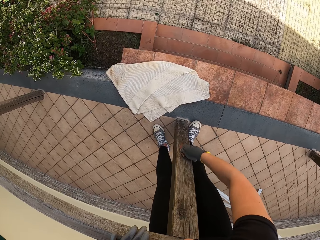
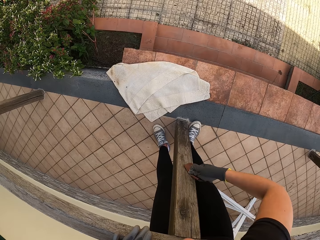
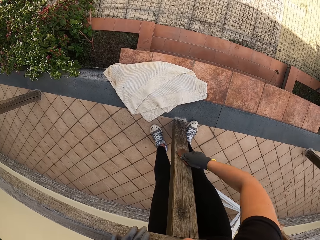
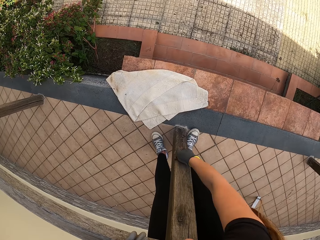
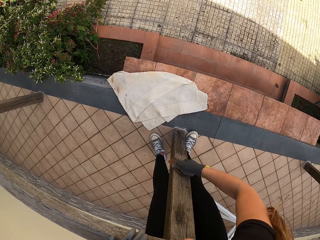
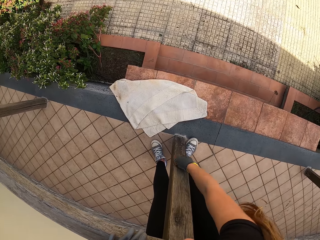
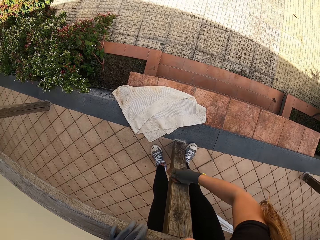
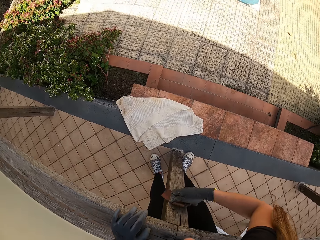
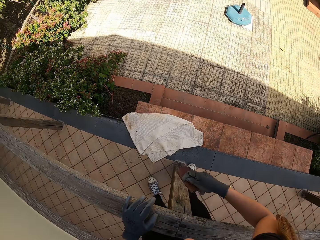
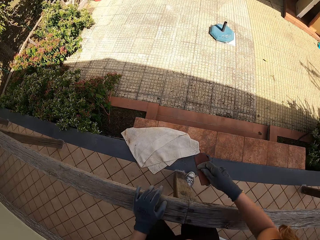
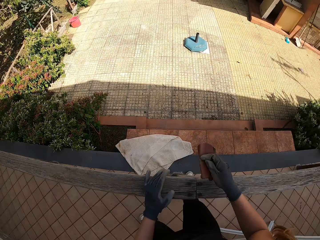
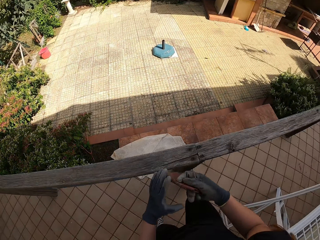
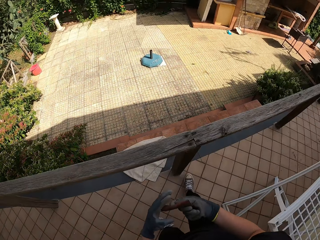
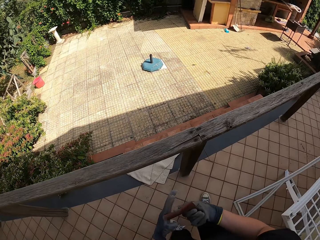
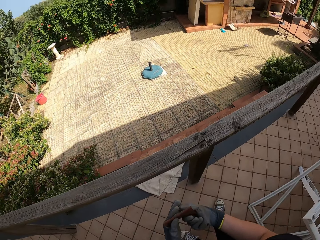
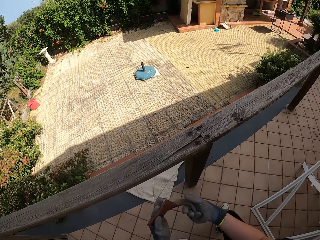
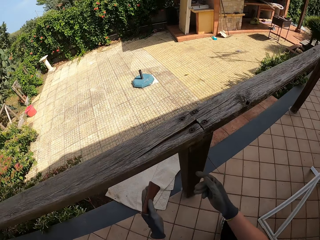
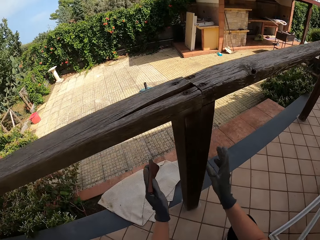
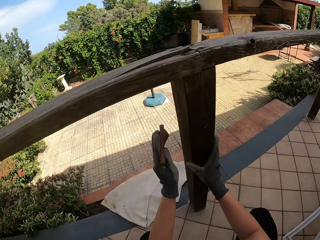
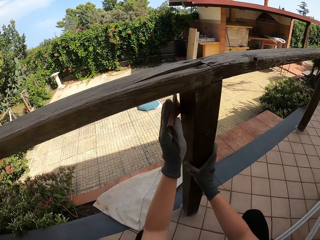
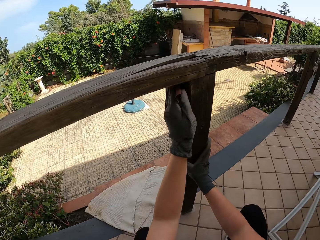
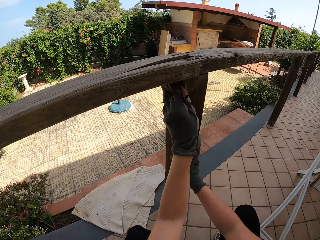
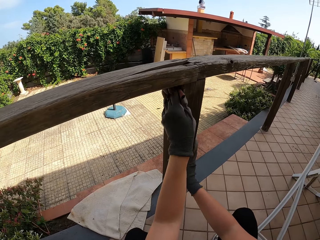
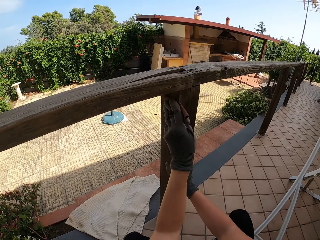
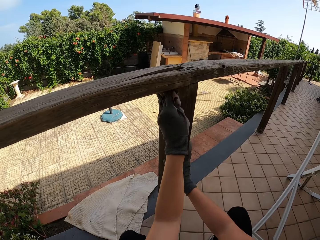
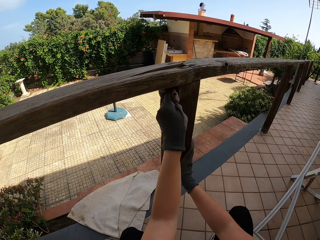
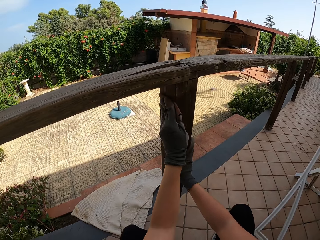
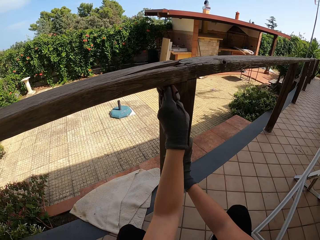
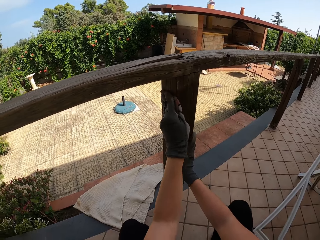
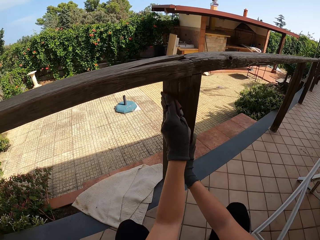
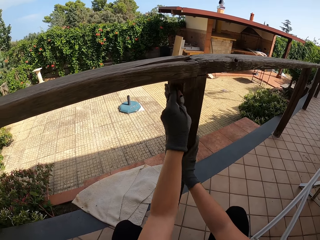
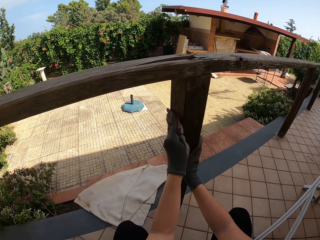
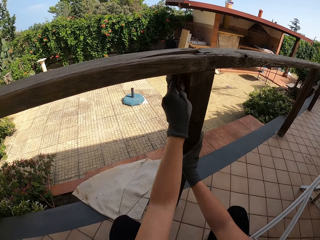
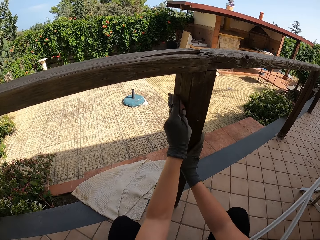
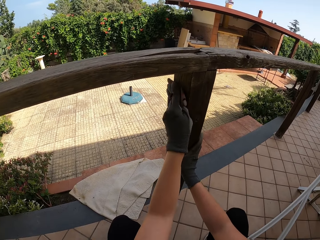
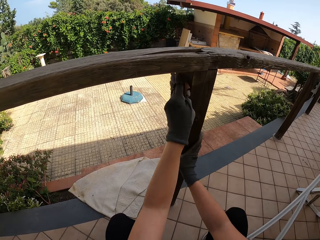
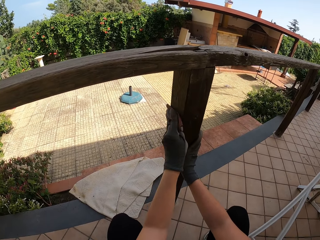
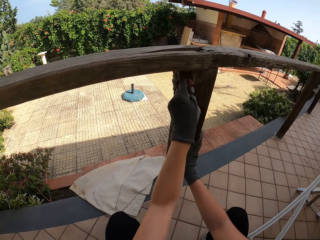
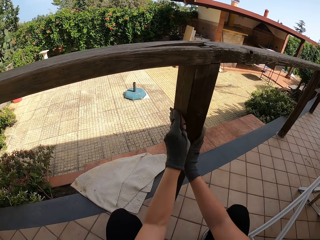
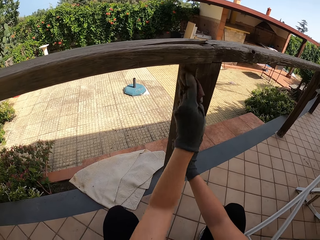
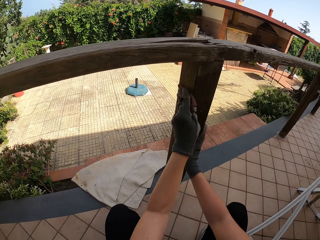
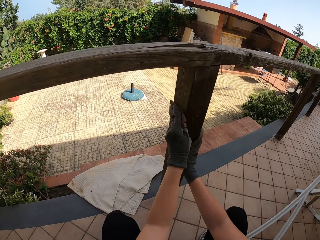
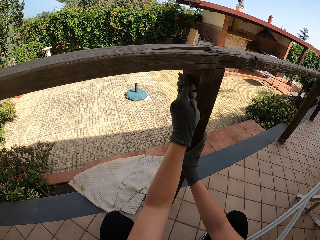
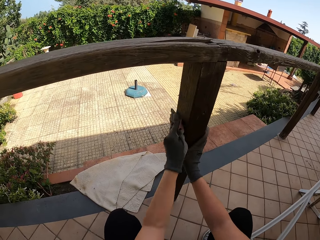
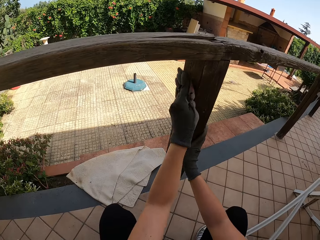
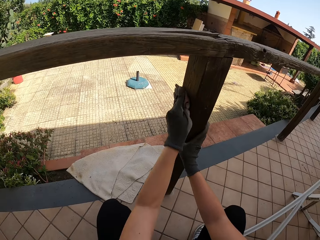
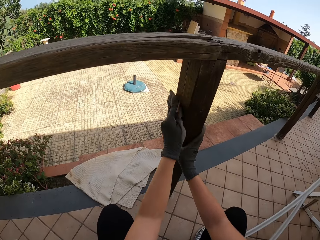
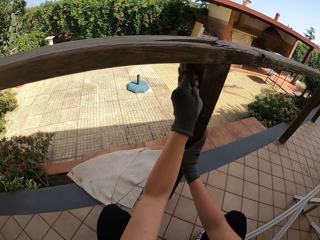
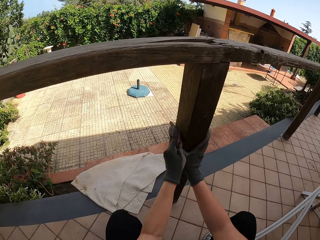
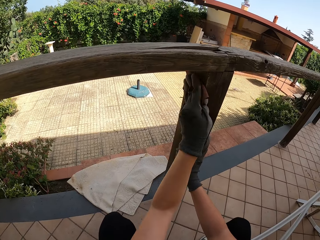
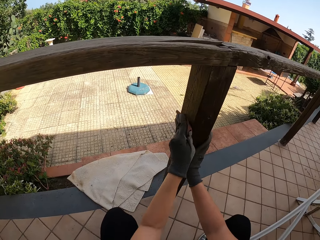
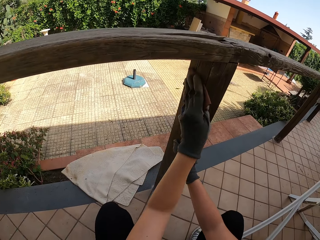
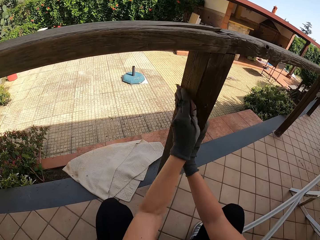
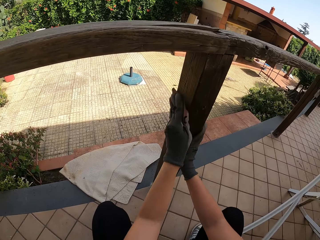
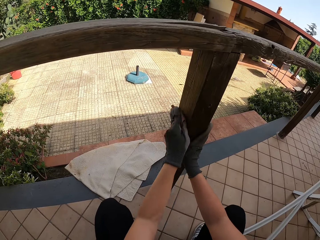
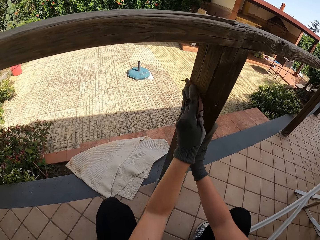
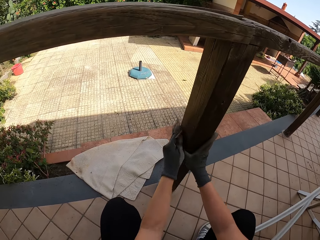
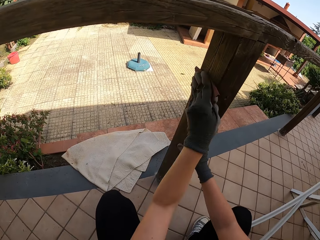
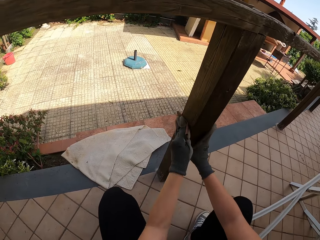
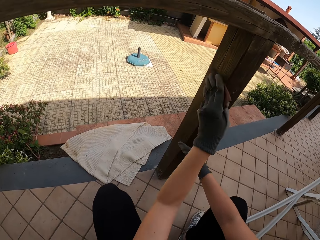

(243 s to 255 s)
The camera wearer stops scrubbing the balcony. He passes the sandpaper from the right hand to the left hand. He bends down. He holds the balcony with his right hand. He scrubs the balcony with the sandpaper with his left hand.

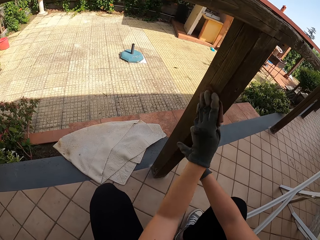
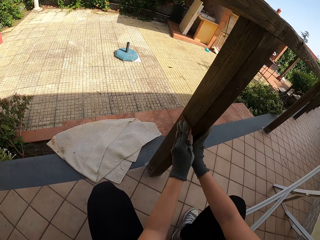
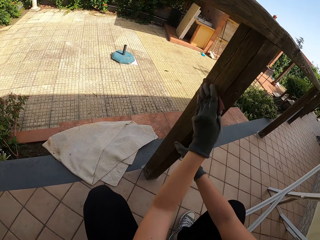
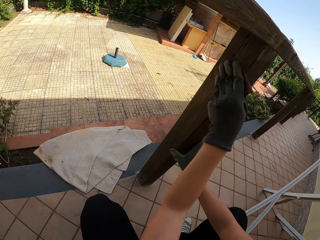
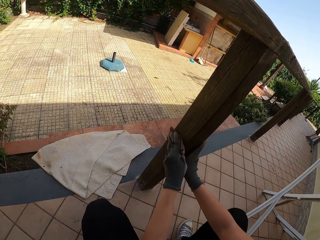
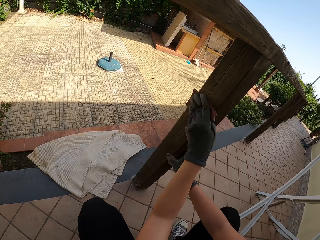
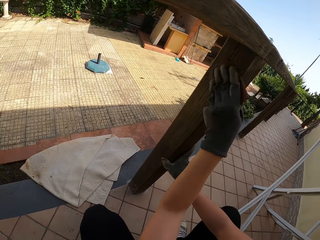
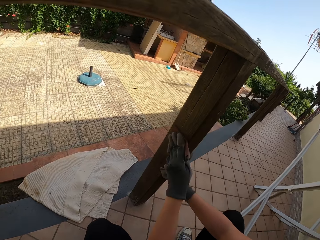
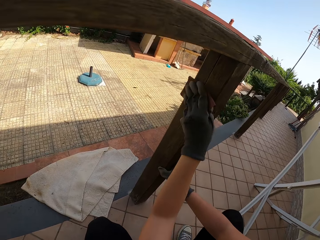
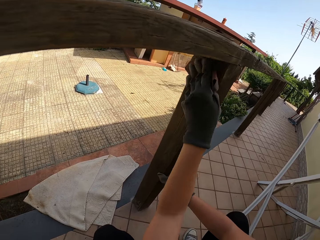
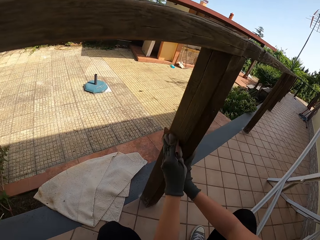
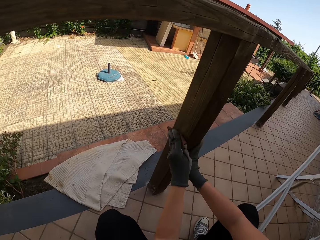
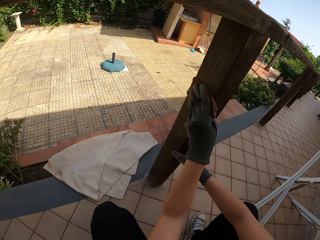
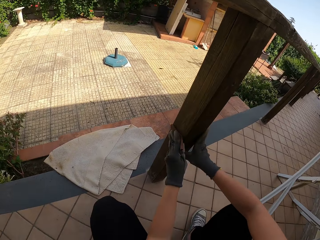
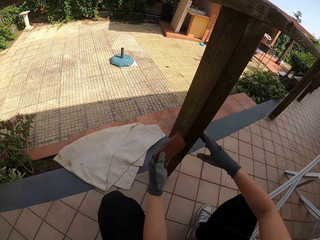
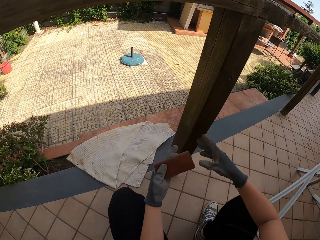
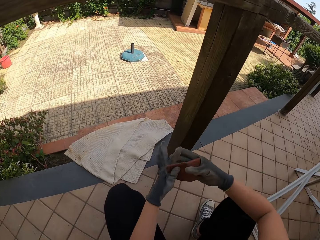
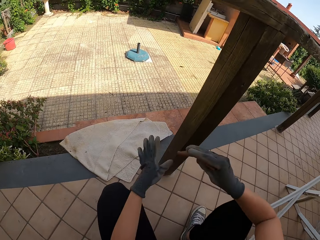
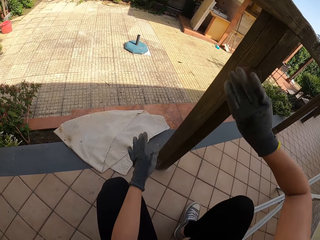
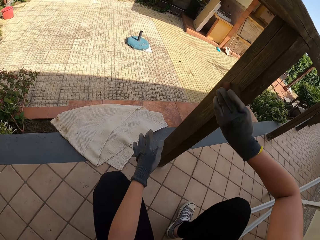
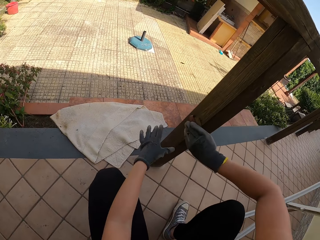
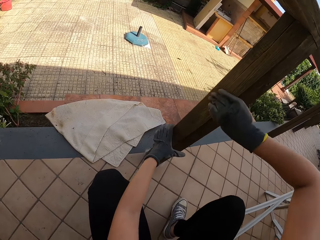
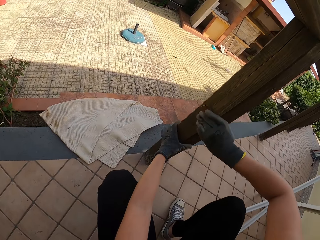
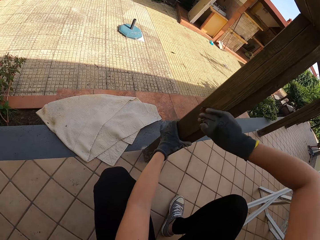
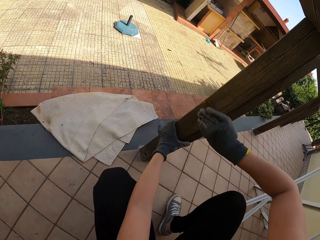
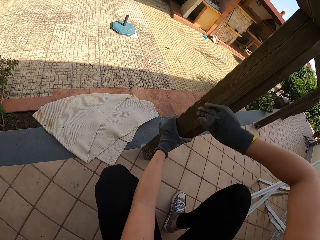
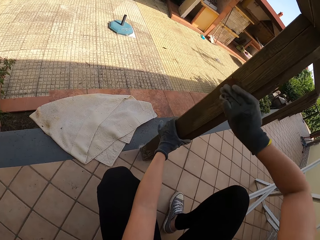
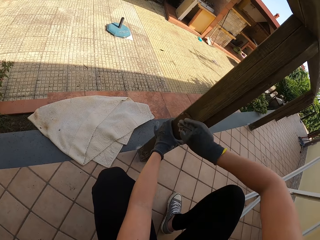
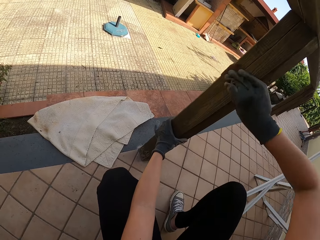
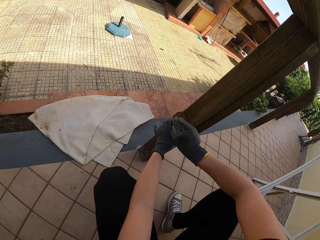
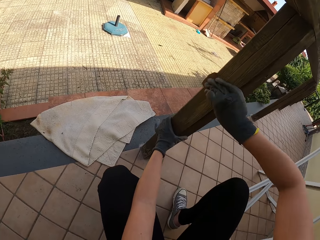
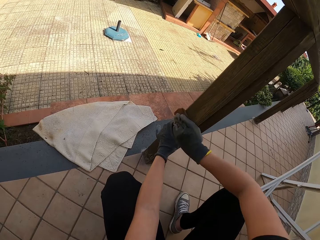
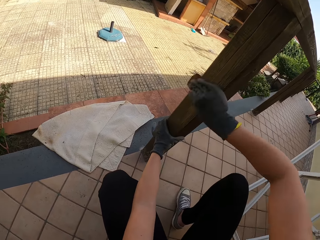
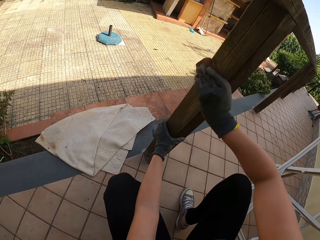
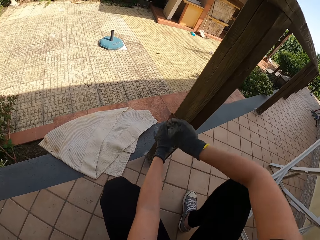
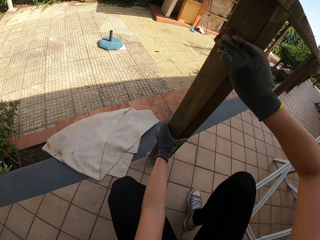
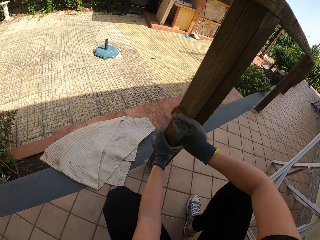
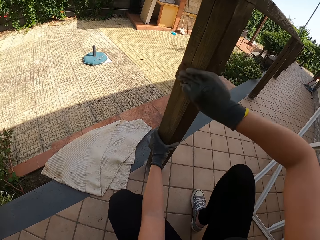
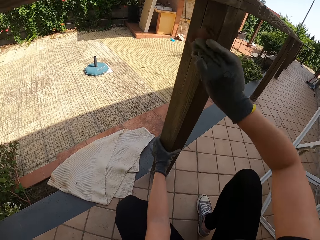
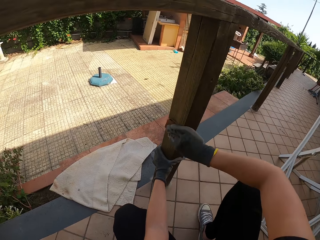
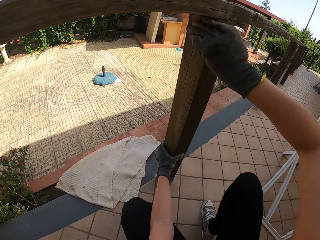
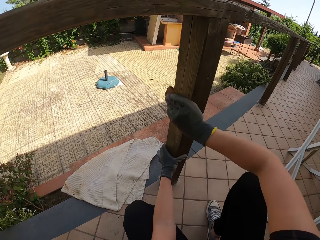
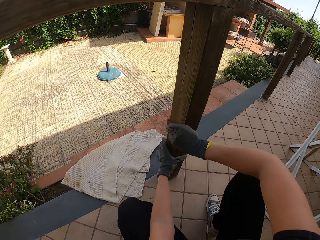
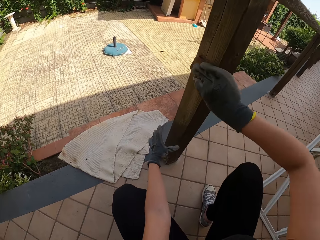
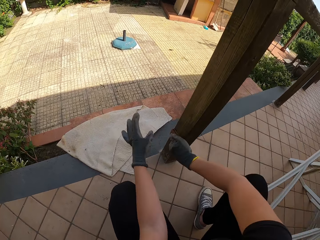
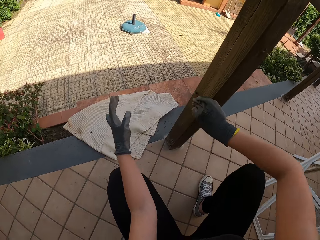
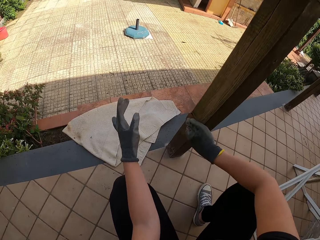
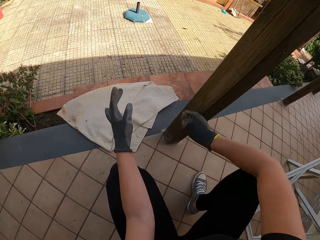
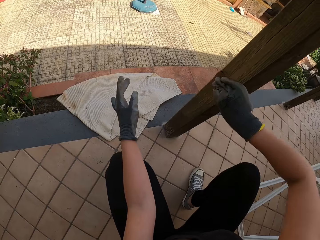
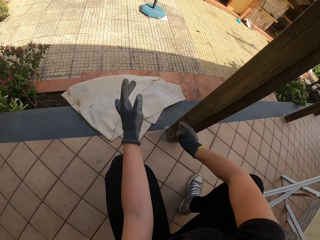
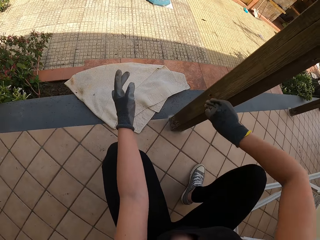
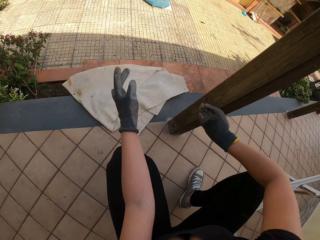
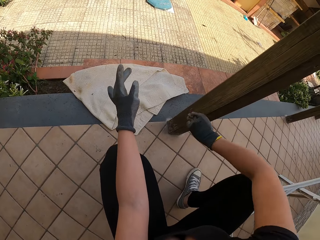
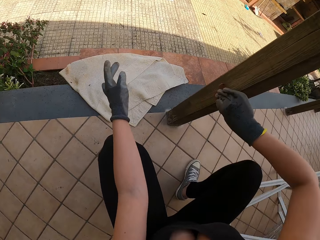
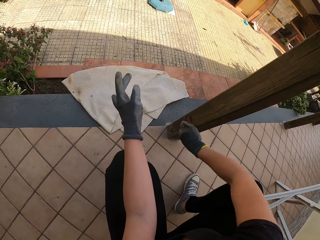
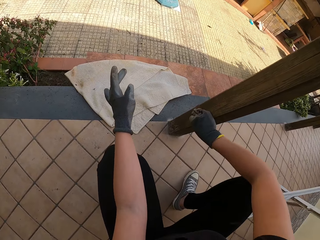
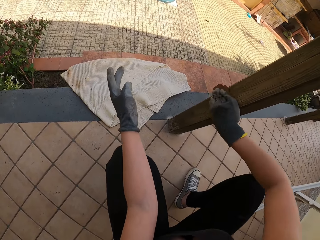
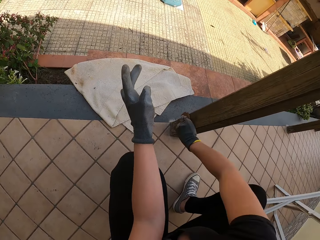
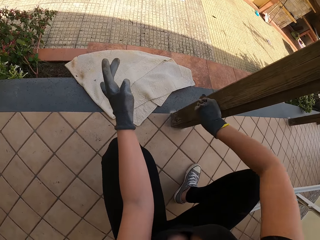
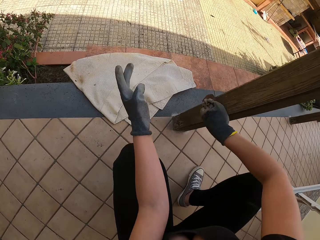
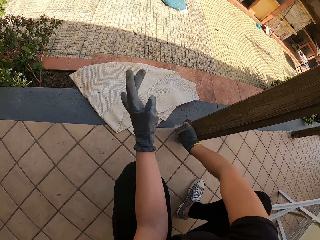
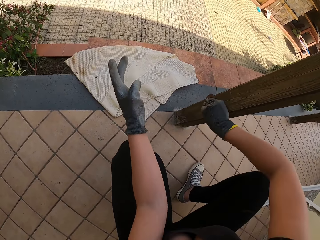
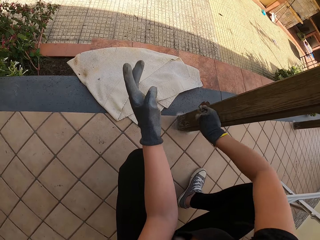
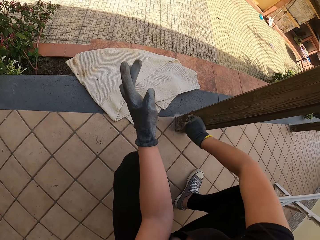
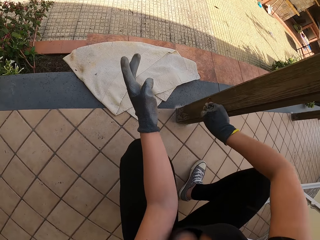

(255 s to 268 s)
The camera wearer stops scrubbing the balcony. He passes the sandpaper to the right hand from the left. He scrubs the balcony with the sandpaper with his right hand. He holds the balcony with his left hand. He removes his left hand from the balcony.
